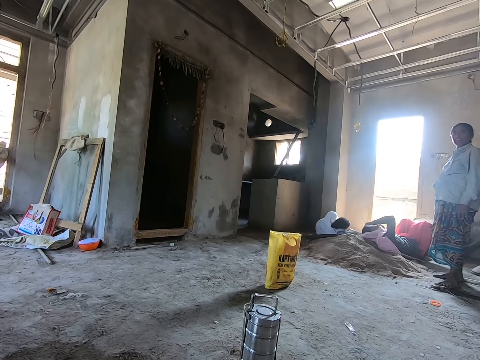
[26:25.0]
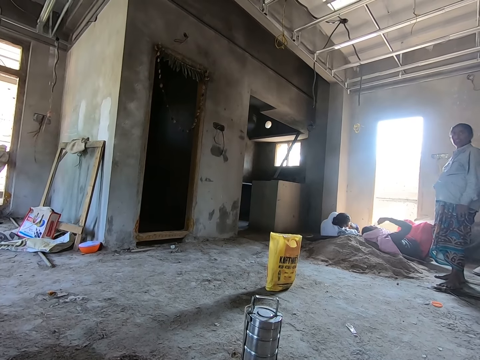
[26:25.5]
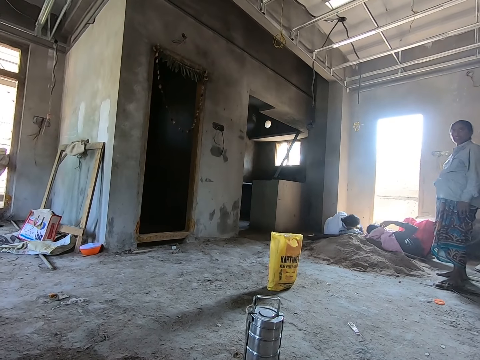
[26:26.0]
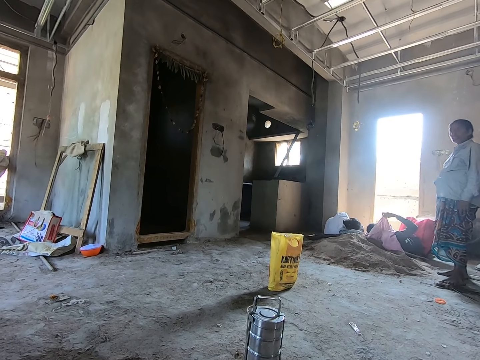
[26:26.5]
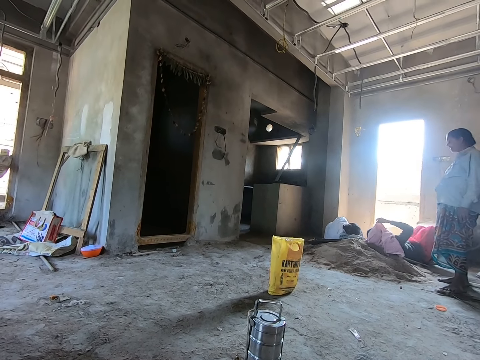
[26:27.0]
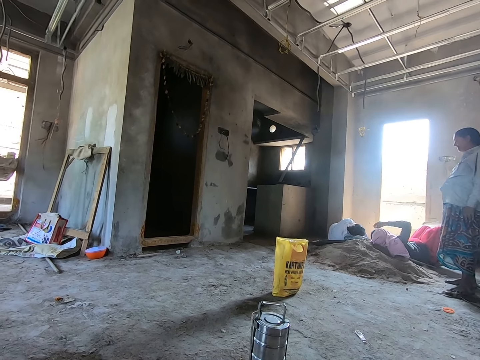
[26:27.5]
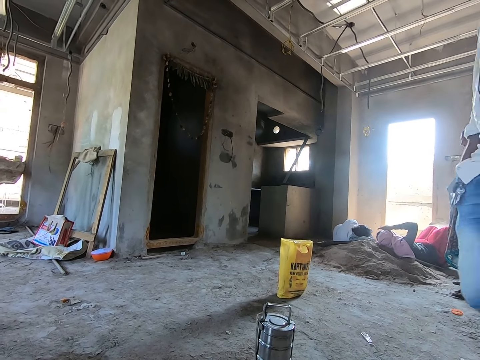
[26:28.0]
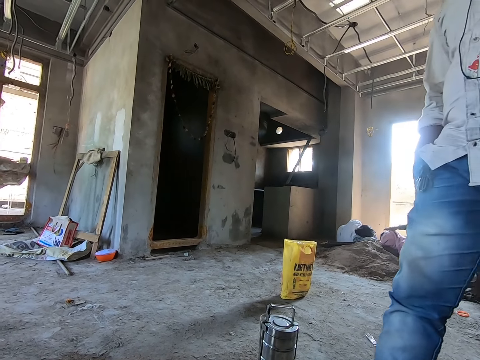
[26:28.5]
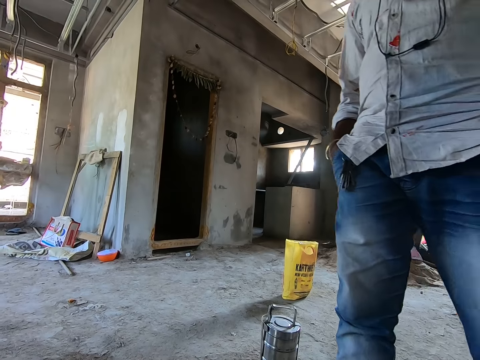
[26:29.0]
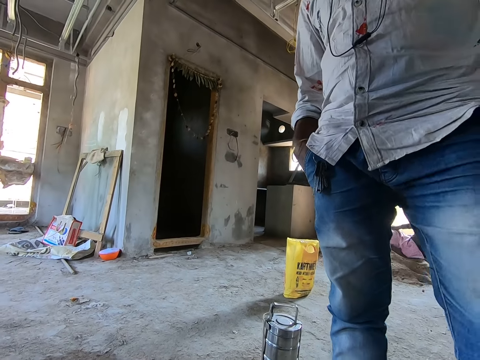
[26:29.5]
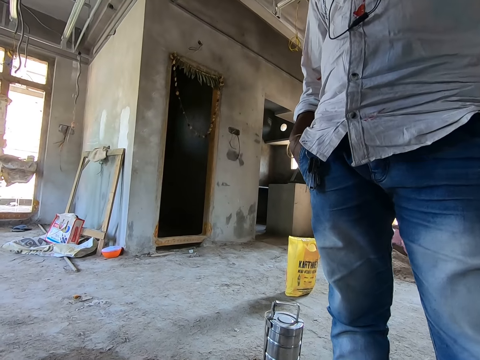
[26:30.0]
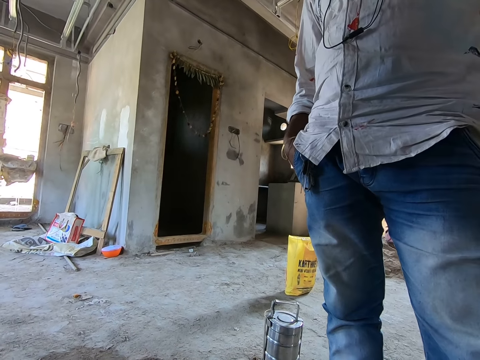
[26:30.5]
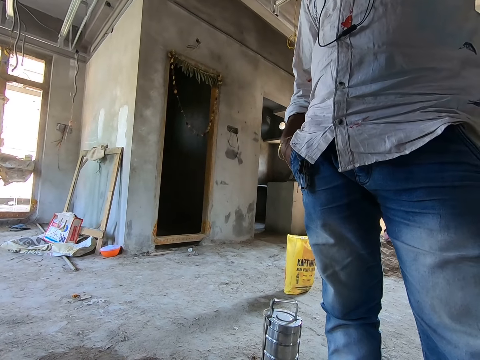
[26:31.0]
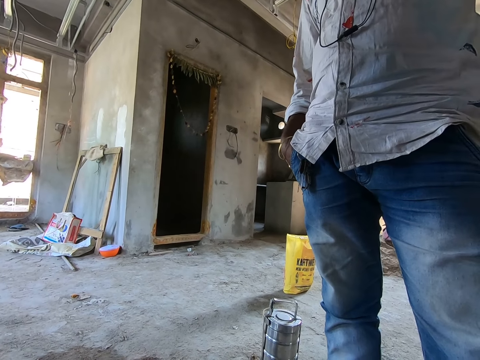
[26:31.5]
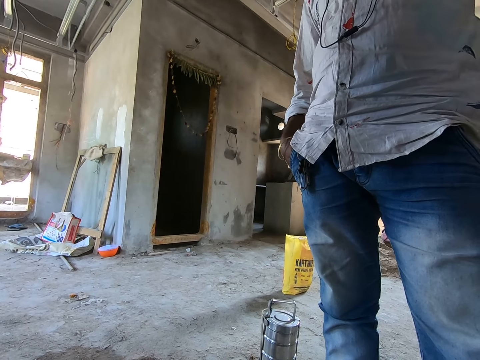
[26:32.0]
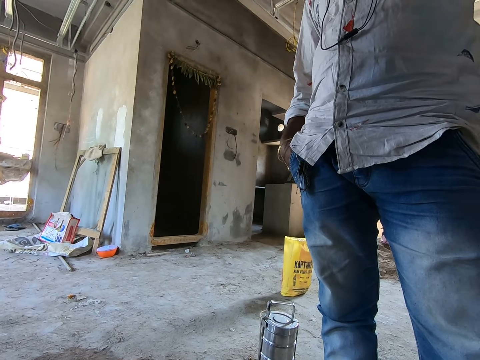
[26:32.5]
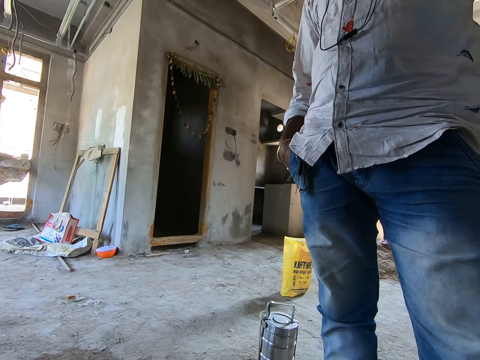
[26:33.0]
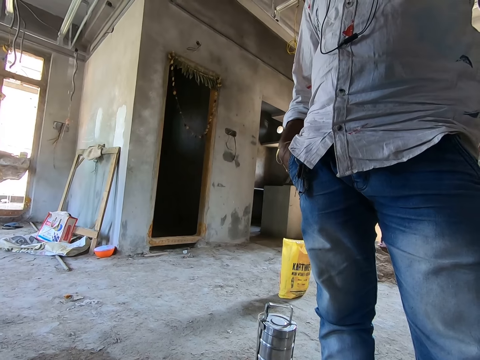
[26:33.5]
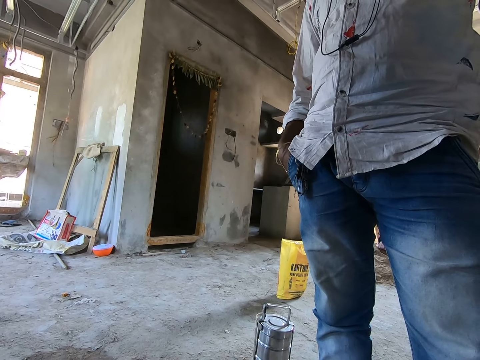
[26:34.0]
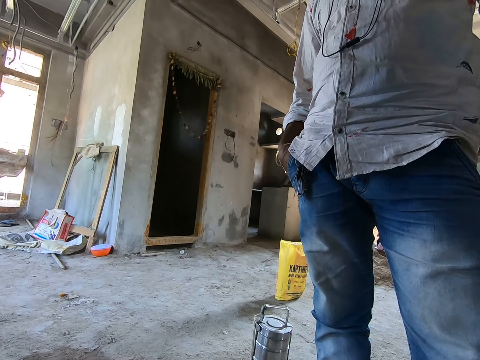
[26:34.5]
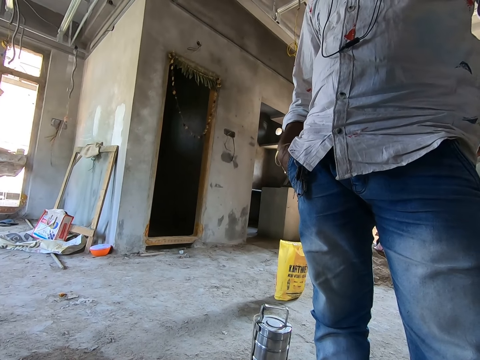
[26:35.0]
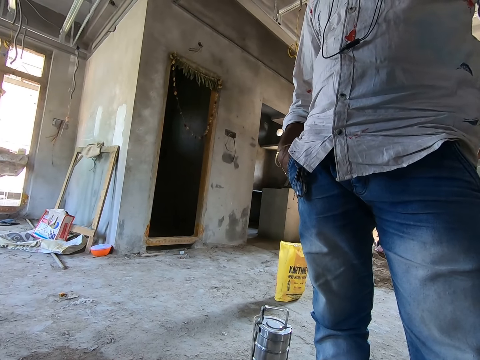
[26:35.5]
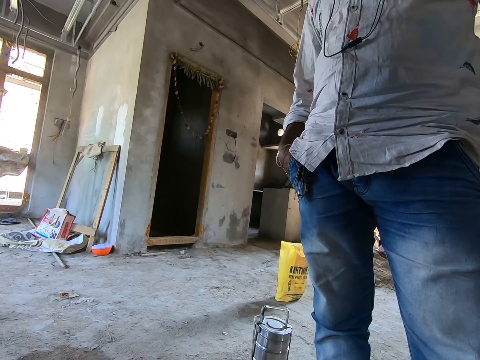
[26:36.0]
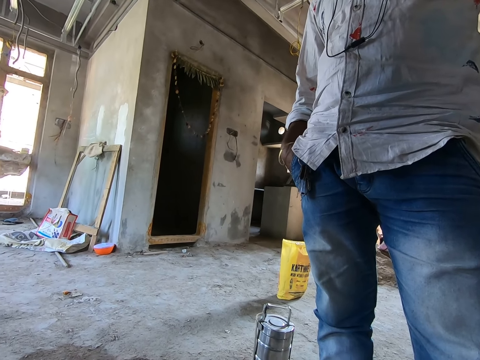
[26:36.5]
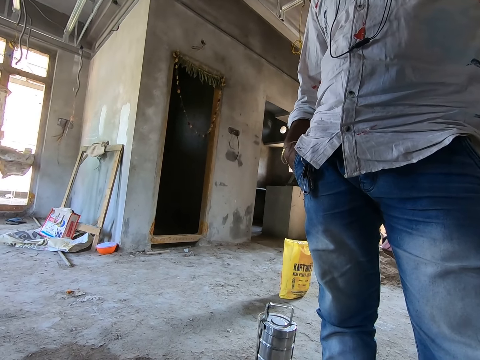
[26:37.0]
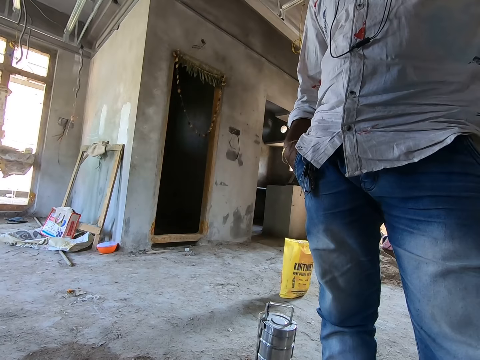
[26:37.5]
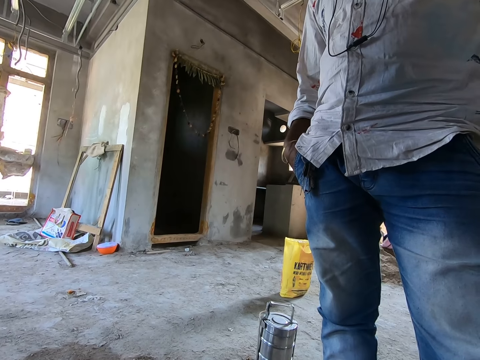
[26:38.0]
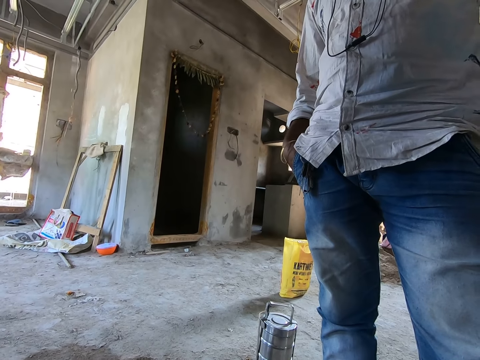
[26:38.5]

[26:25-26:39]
A person covers the head with the cloth. Another person walks around and stands in front of the camera wearer.

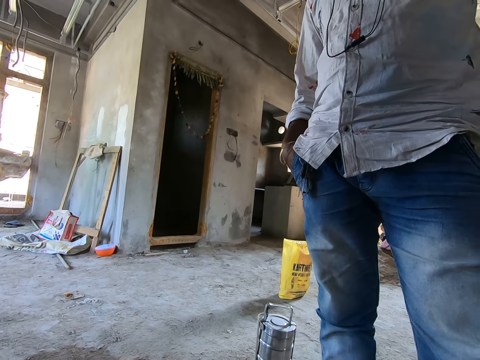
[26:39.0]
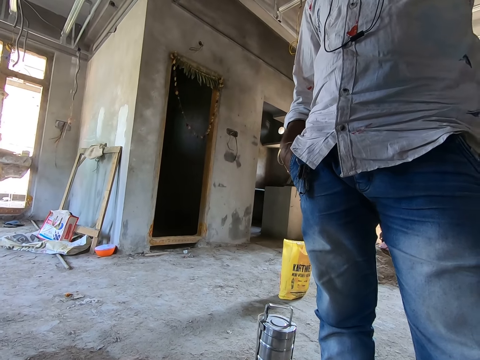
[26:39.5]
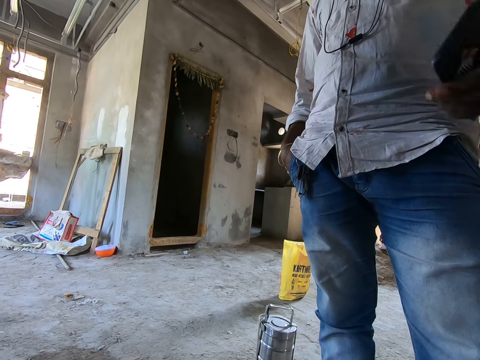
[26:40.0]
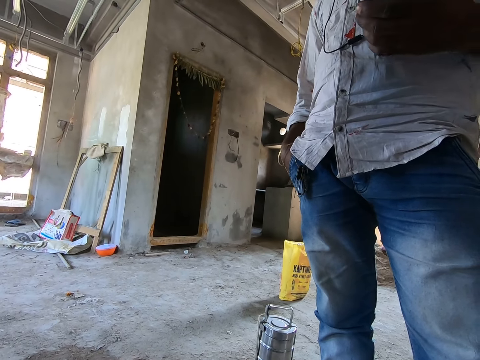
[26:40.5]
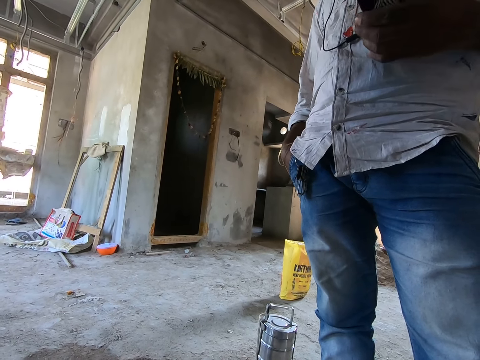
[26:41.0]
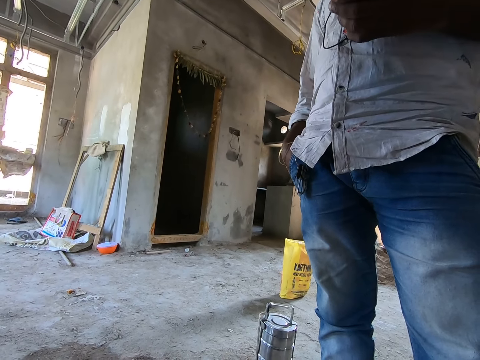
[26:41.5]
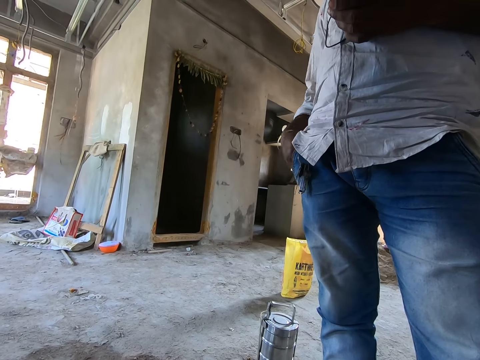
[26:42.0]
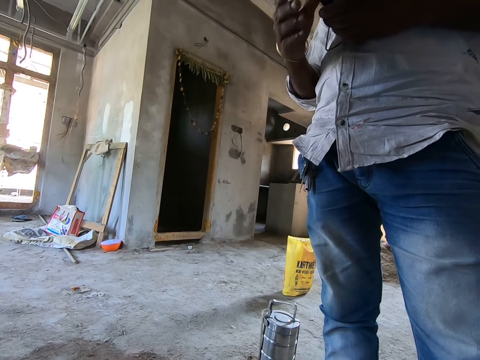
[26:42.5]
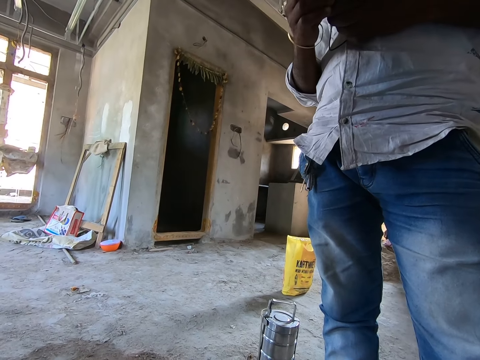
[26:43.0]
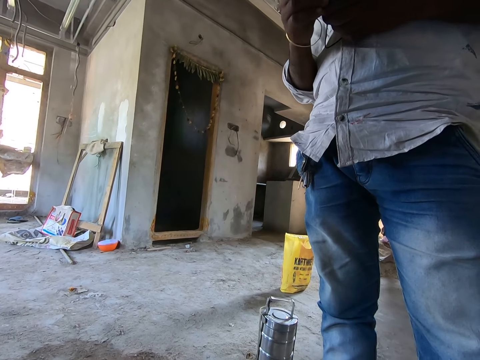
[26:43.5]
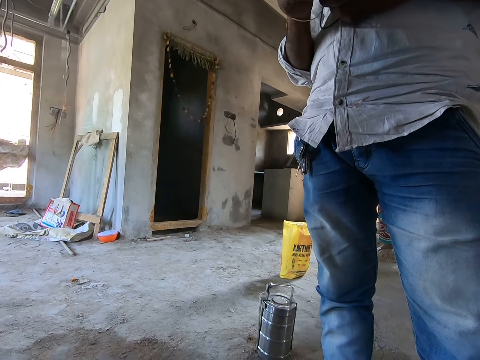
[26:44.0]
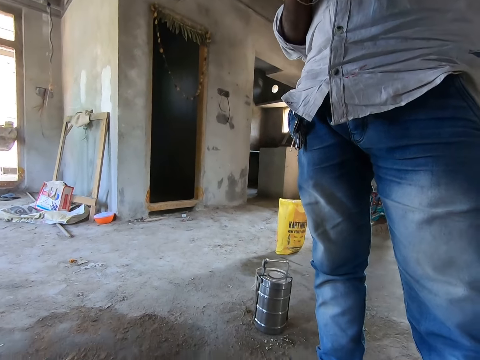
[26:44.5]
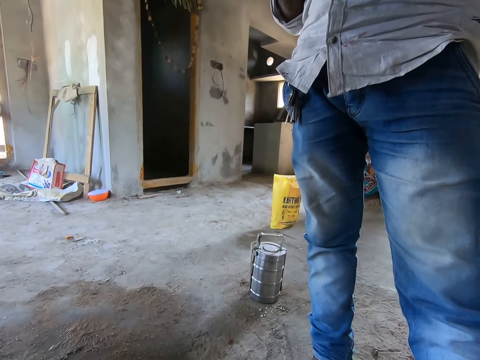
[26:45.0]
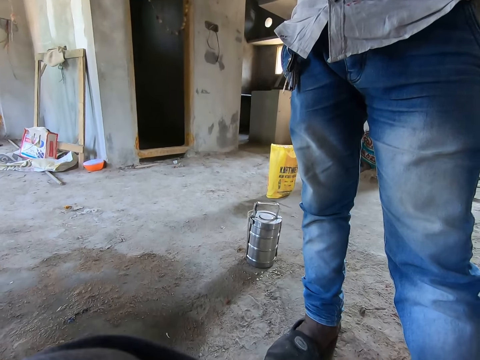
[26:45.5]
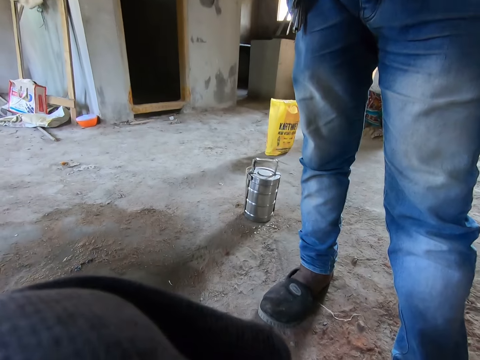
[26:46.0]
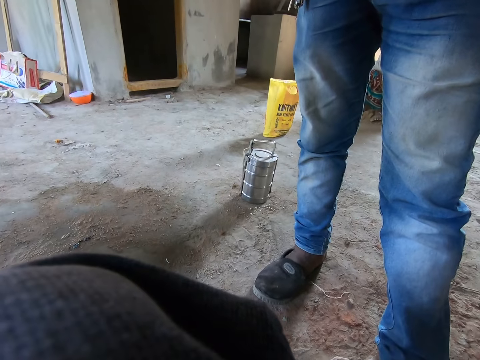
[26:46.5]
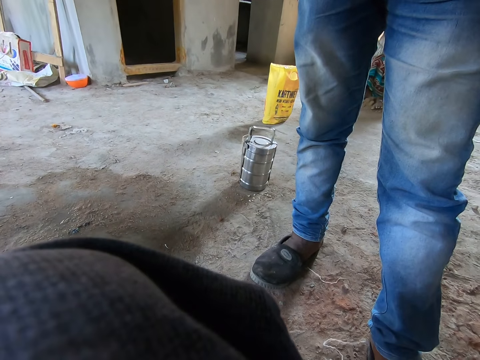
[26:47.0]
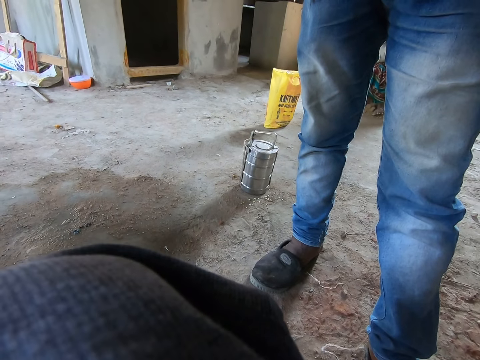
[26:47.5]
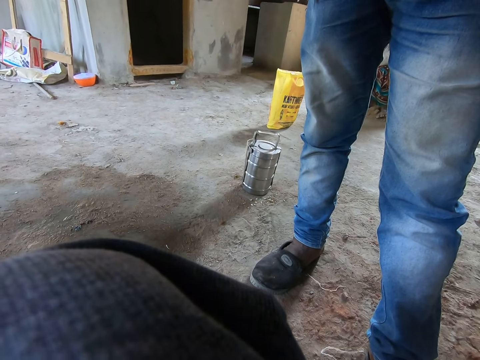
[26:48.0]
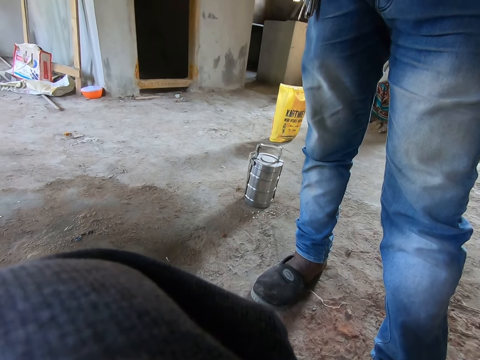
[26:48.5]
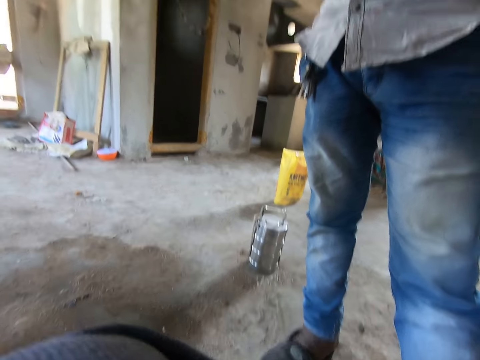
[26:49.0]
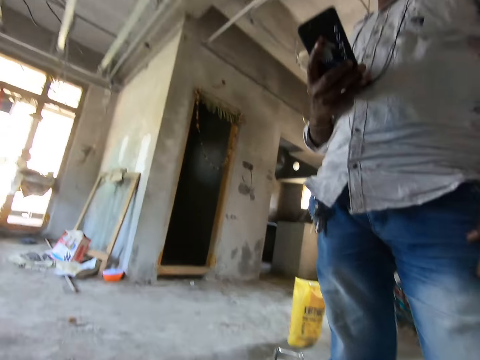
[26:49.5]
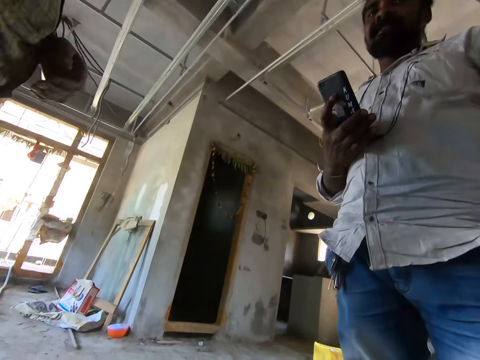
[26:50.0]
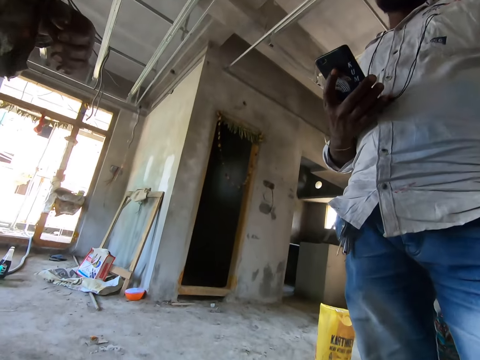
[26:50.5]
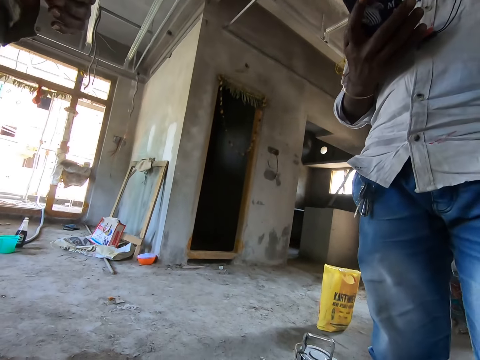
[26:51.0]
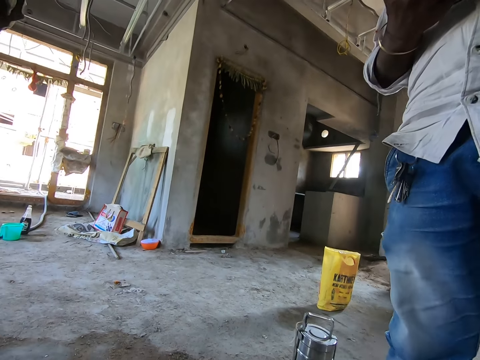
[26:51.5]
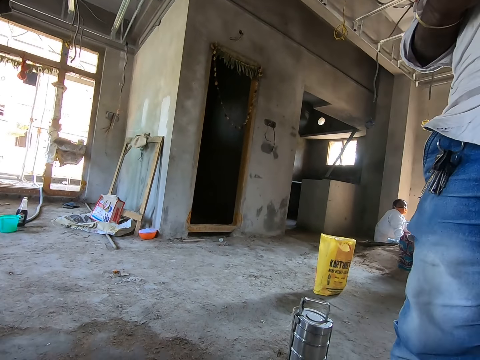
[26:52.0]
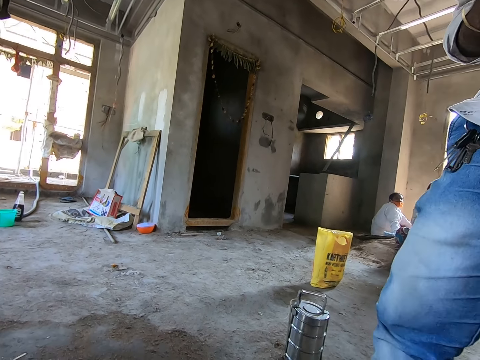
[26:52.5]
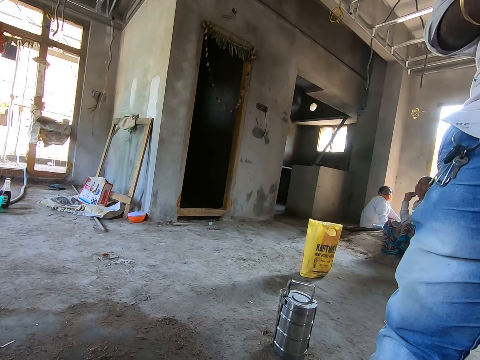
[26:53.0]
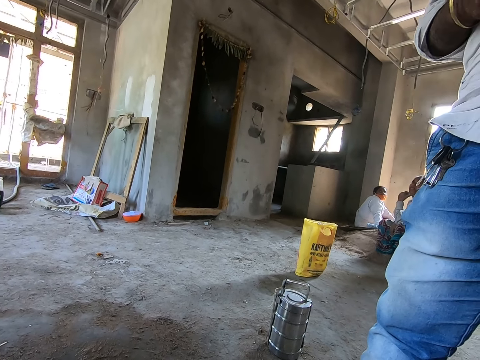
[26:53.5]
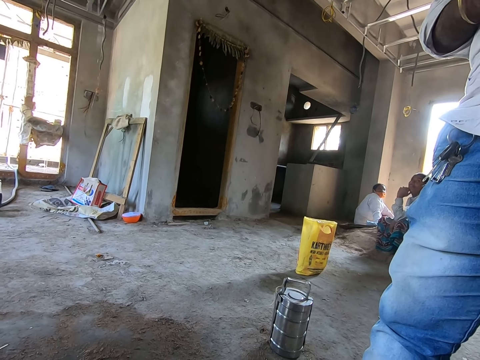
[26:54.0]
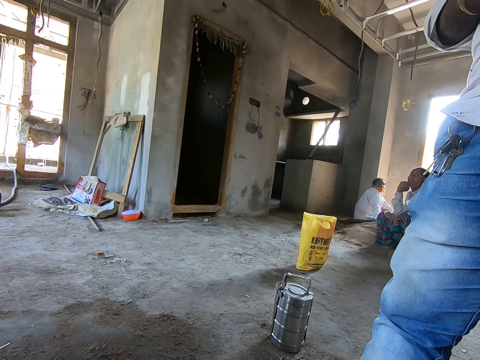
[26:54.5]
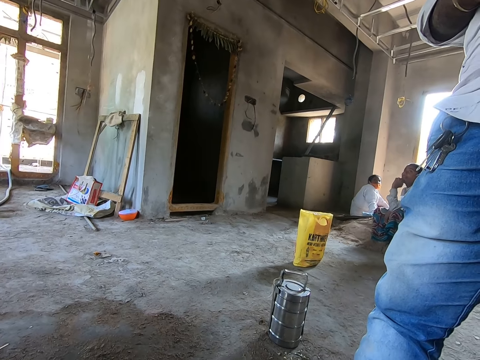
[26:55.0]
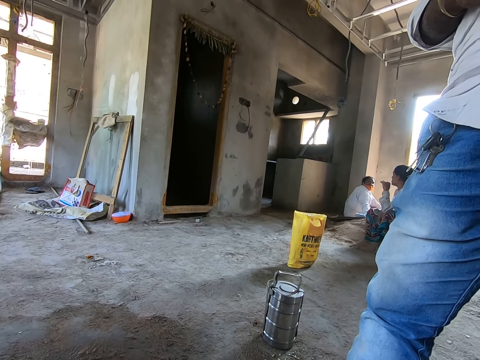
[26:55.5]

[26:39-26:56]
A person uses the phone. The camera wearer adjusts the camera. They look right. They converse.
